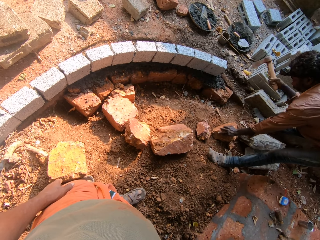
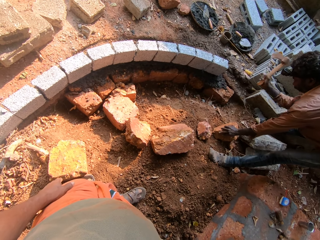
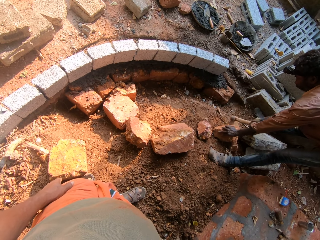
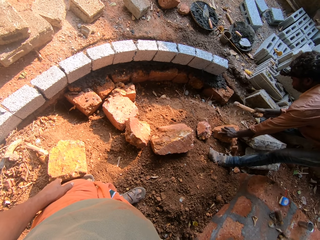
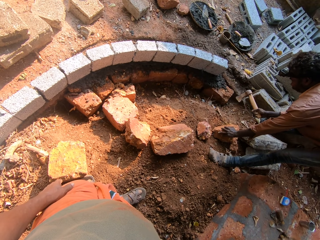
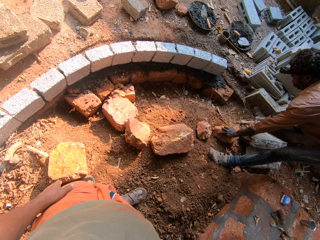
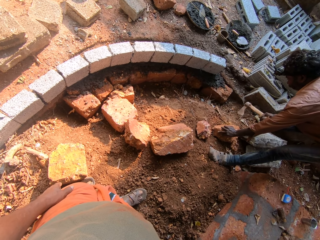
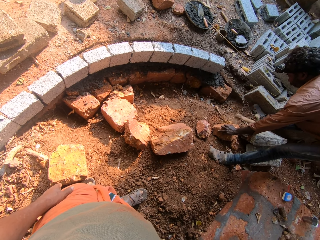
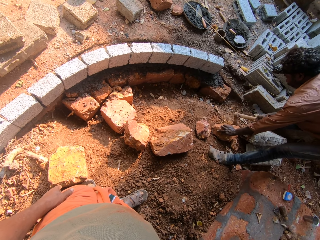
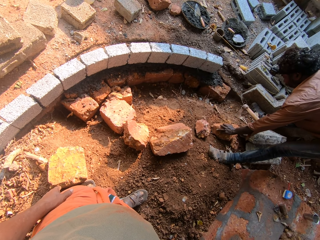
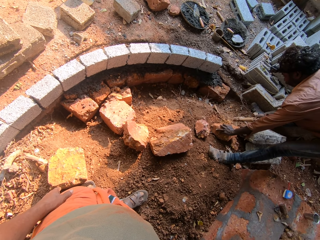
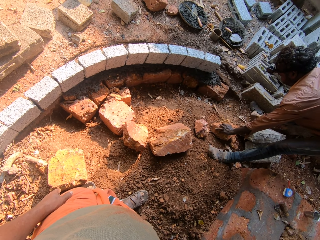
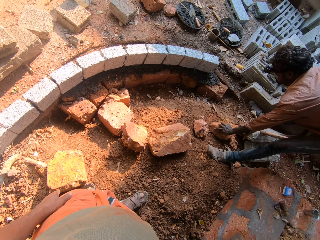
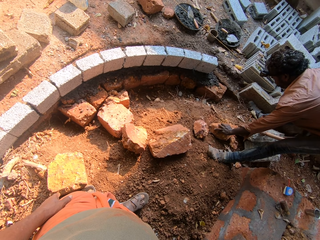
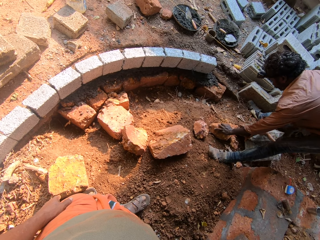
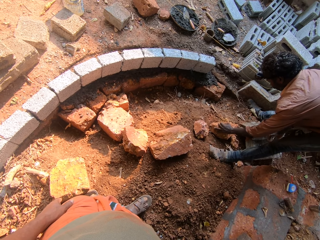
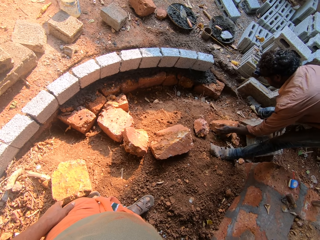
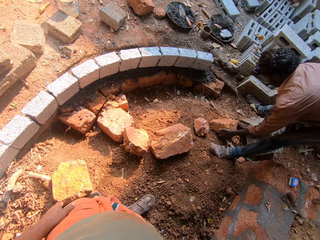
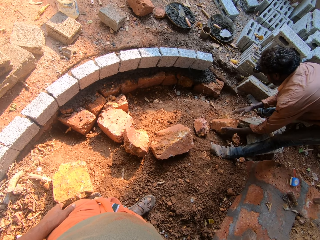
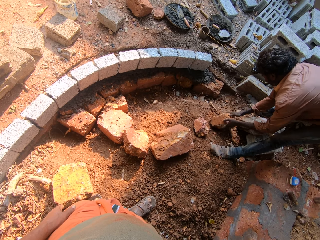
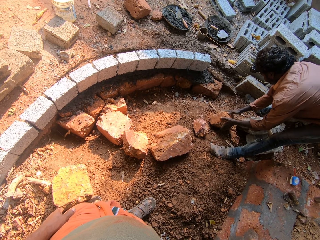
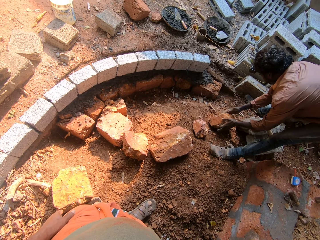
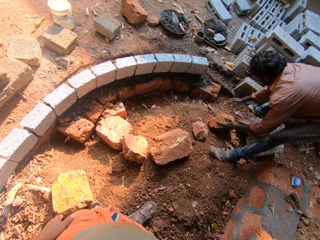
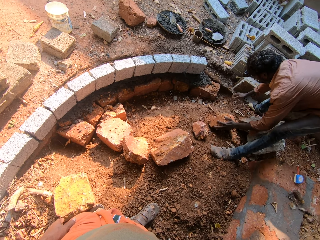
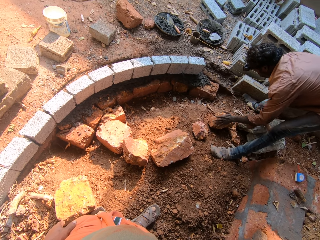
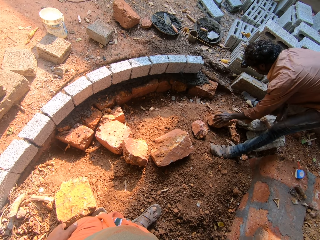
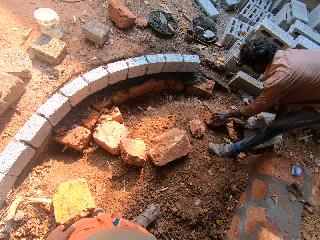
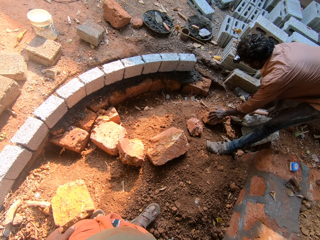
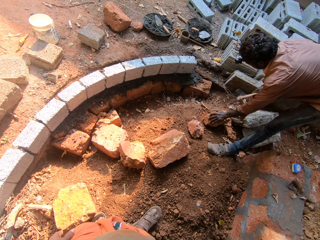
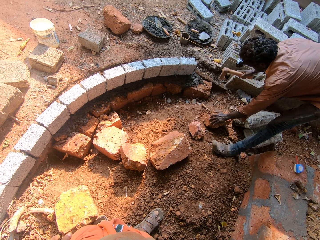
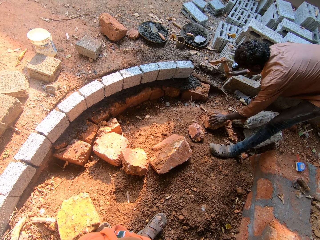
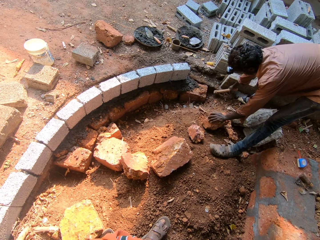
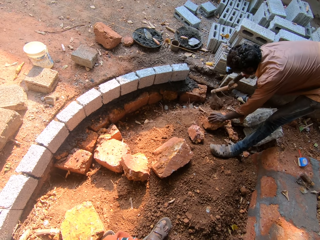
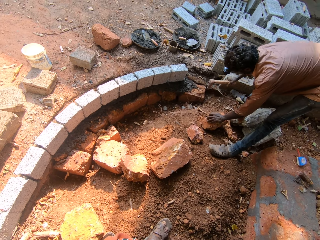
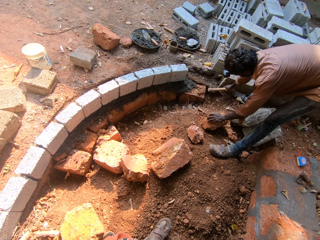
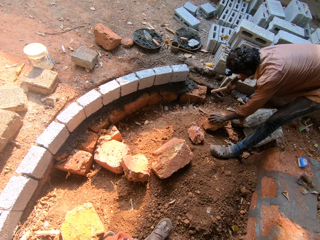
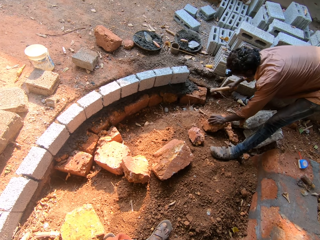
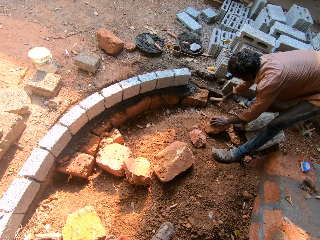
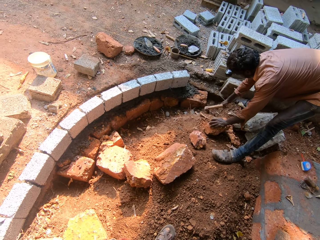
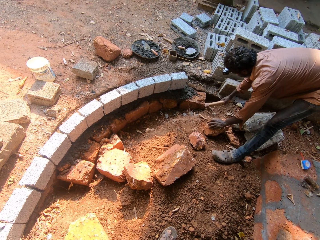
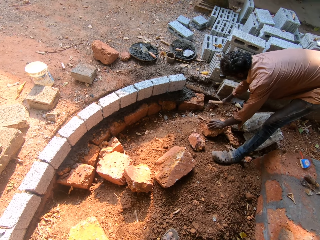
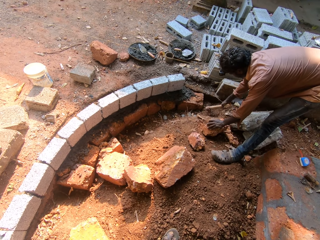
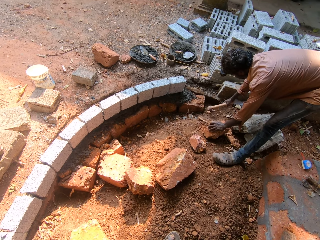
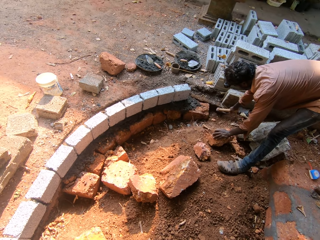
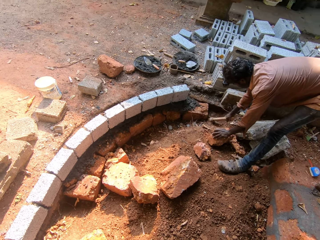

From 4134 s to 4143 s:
The man drops the axe on a block with his right hand. The man moves the concrete on the ground with both hands. The man picks up the axe from the block with his right hand. The man removes debris from the concrete foundation with the axe in his right hand.

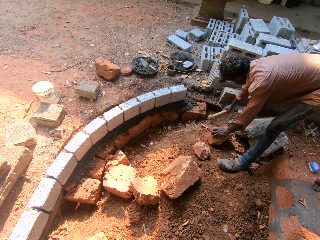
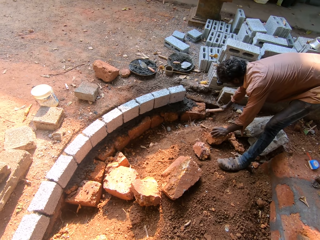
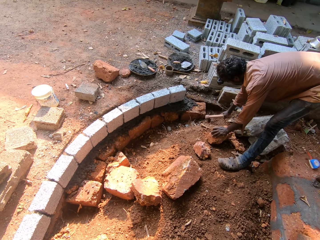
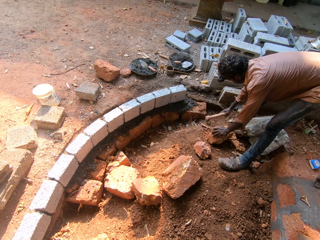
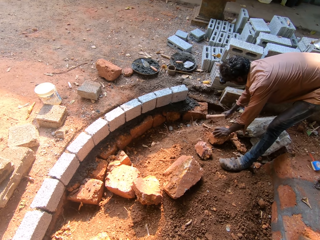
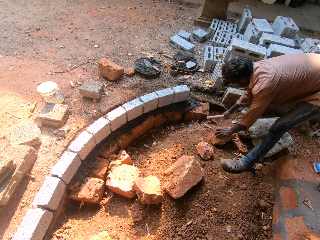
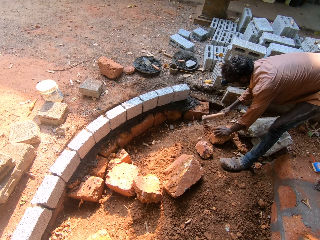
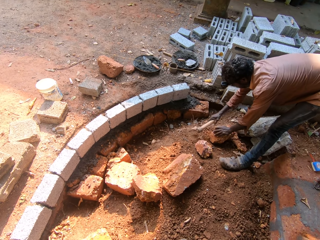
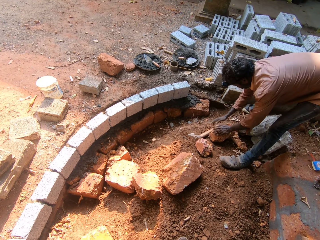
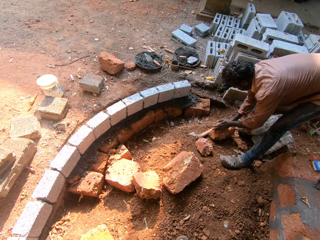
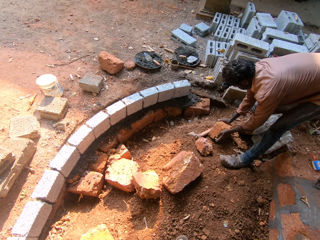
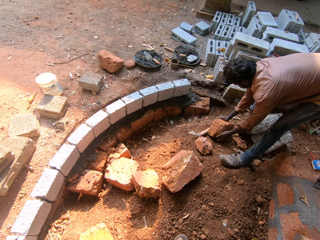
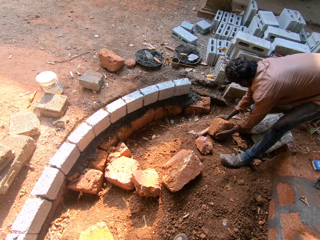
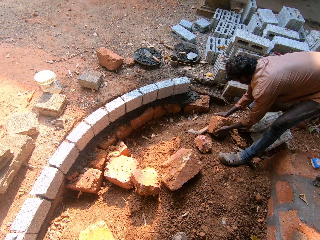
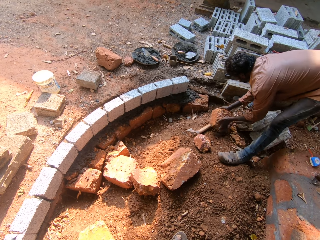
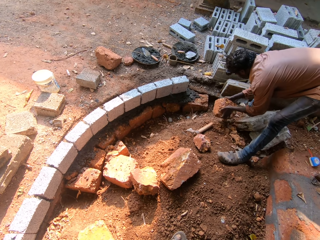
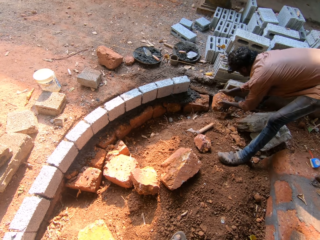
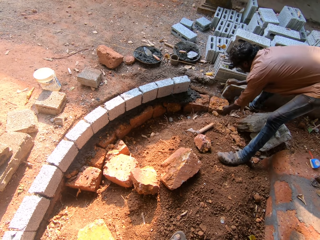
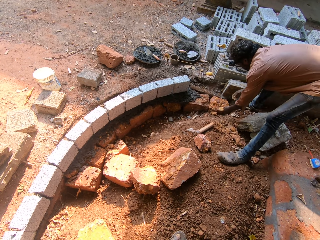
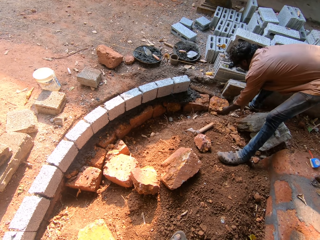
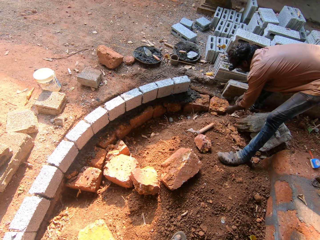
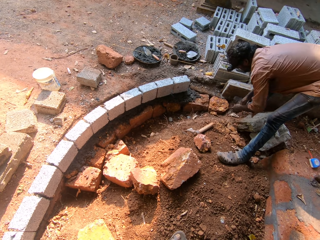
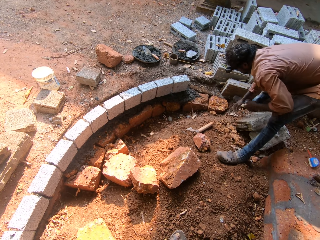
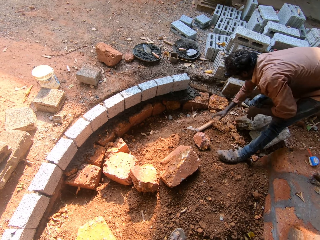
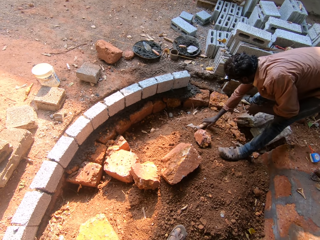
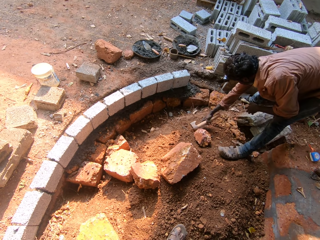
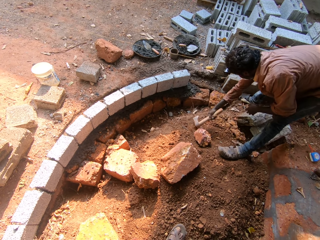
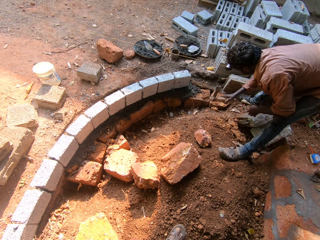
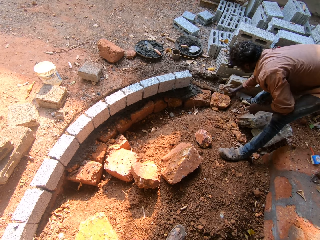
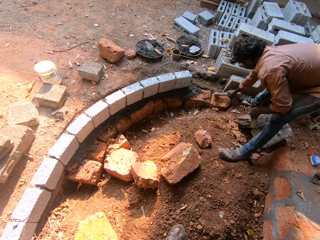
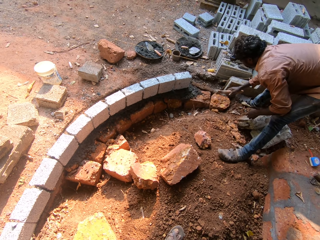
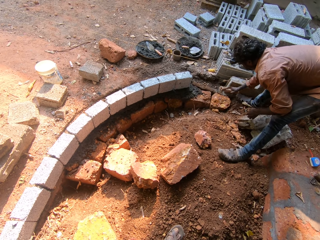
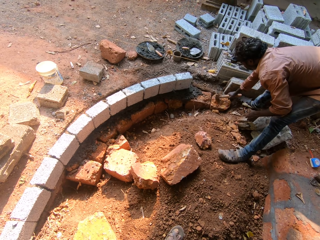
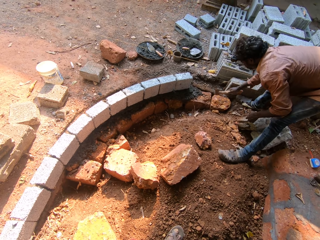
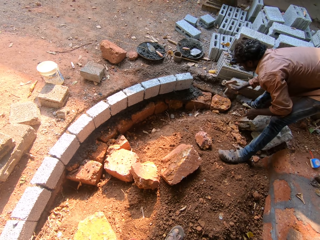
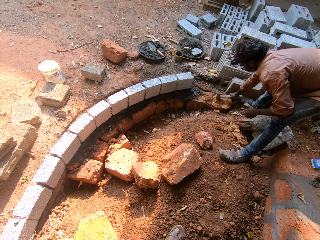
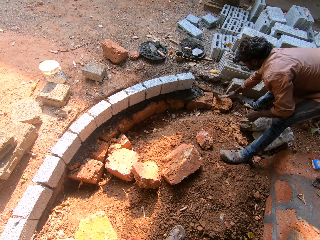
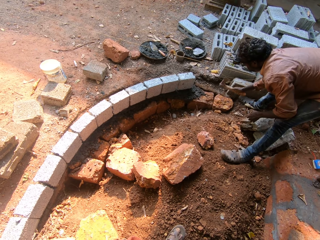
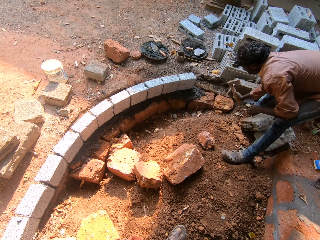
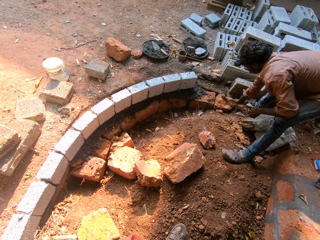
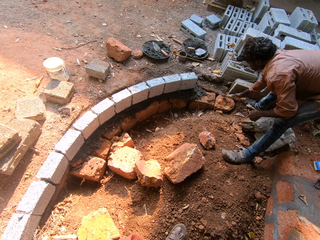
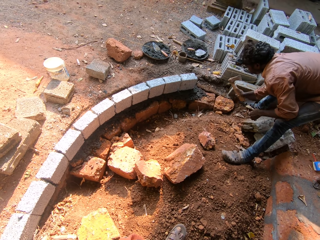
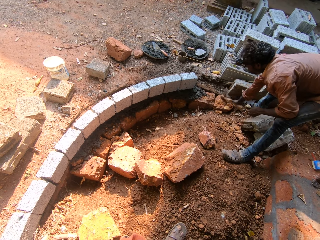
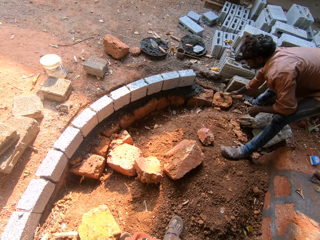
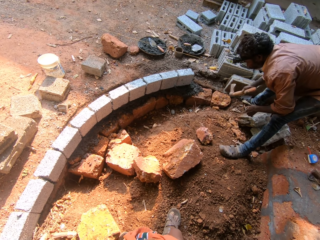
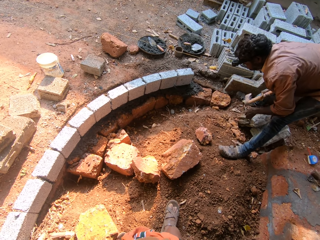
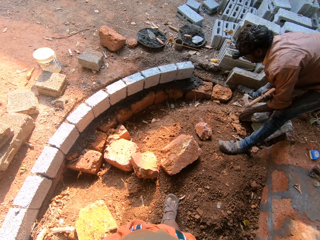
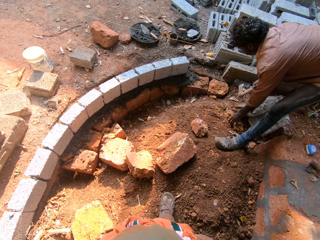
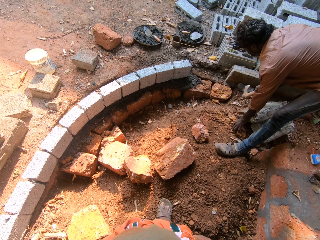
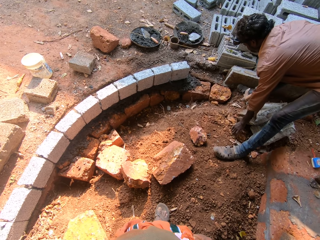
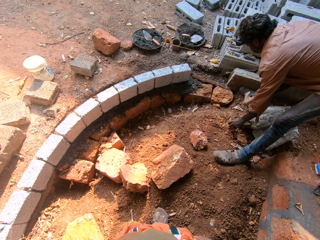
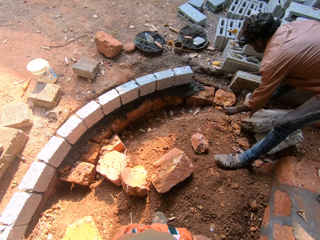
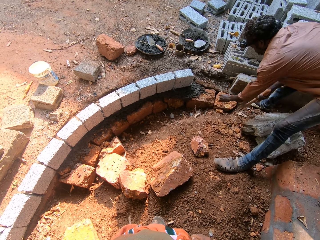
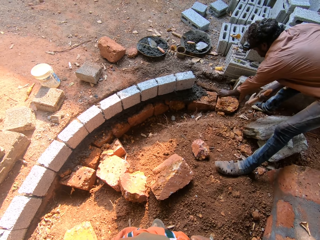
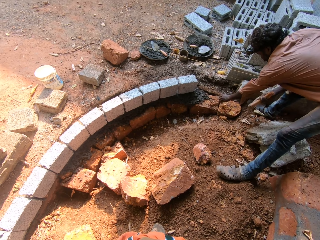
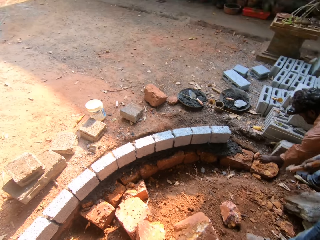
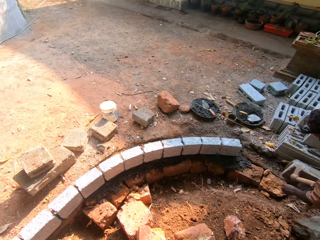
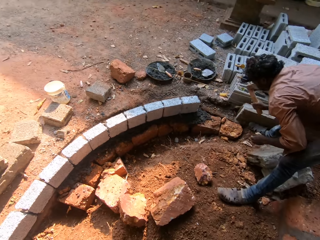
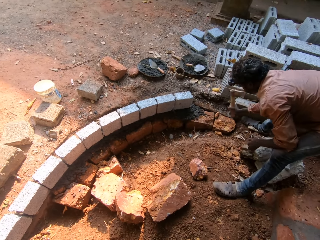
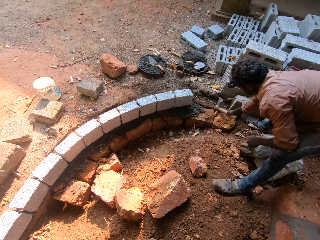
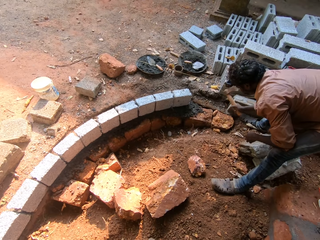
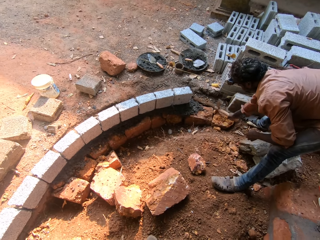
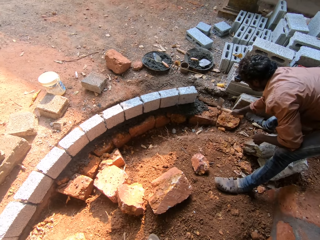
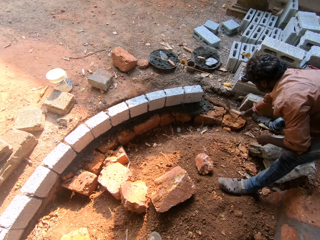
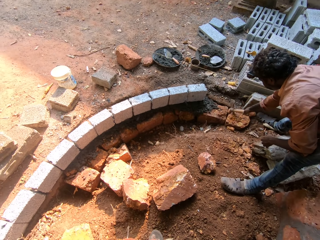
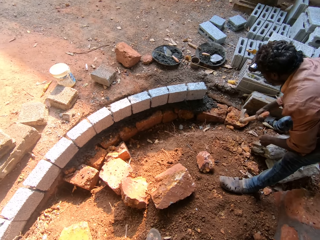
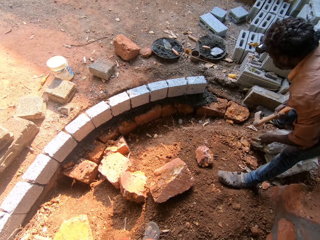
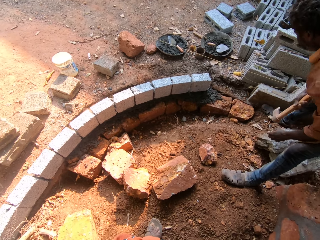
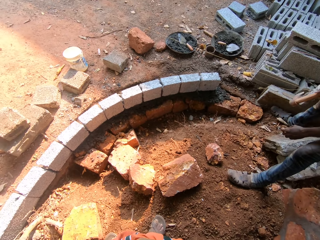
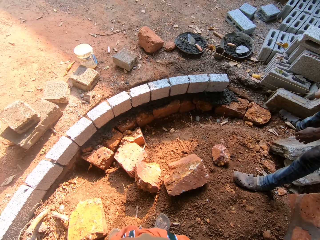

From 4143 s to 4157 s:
The man drops the axe on the ground with his right hand. The man carries the concrete from the ground with both hands and drops the concrete in the concrete foundation with both hands. The man picks up the axe from the ground with his right hand and hits the axe on the concrete in the concrete with his right hand. The man picks up the concrete from the ground with his left hand and puts the concrete between the space in the concrete foundation with his left hand. The man hits the concrete between the space in the concrete foundation with the axe in his right hand.
